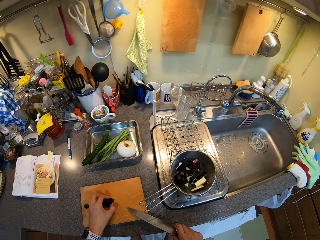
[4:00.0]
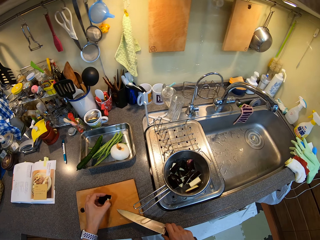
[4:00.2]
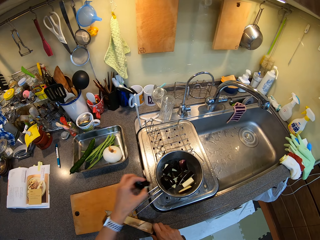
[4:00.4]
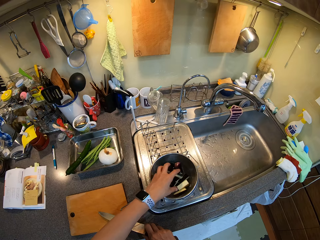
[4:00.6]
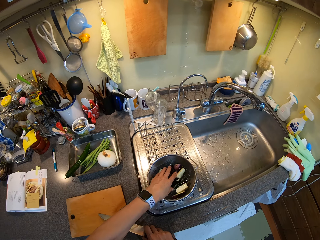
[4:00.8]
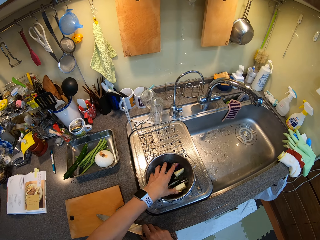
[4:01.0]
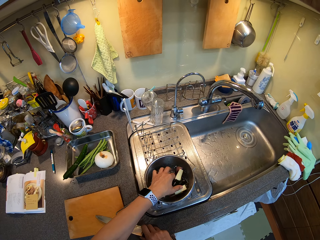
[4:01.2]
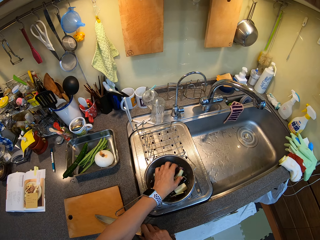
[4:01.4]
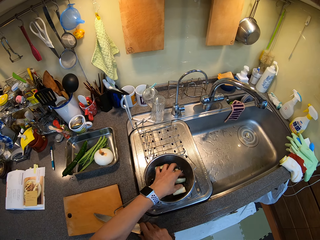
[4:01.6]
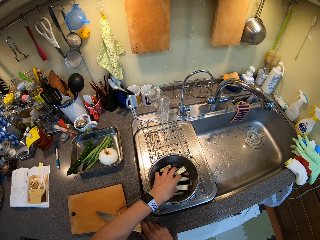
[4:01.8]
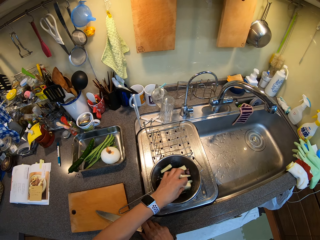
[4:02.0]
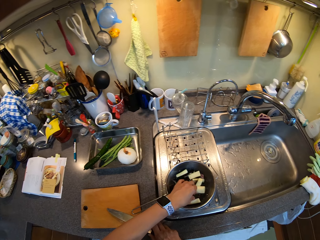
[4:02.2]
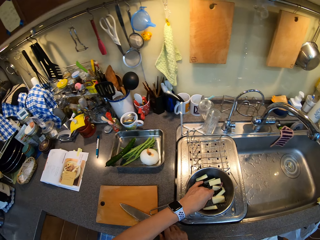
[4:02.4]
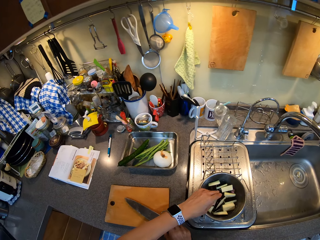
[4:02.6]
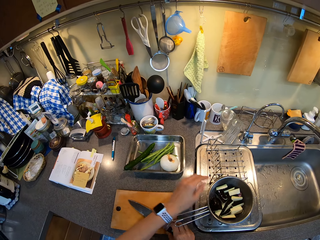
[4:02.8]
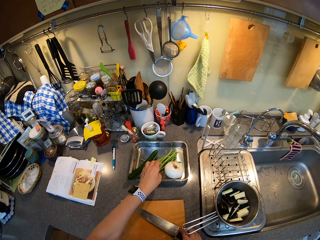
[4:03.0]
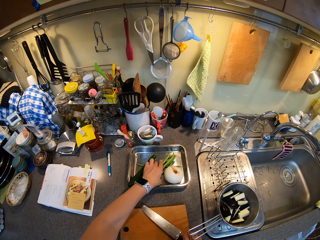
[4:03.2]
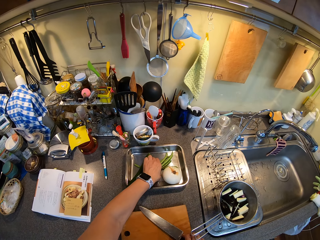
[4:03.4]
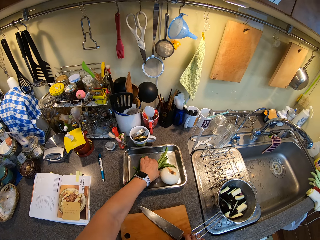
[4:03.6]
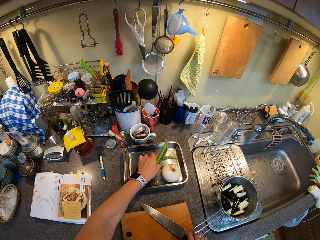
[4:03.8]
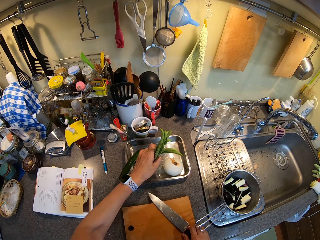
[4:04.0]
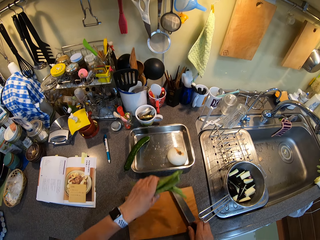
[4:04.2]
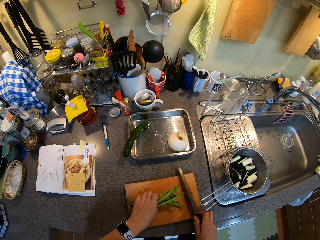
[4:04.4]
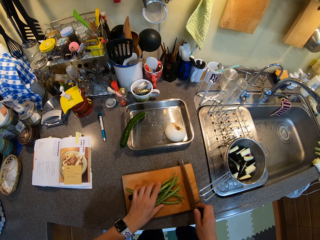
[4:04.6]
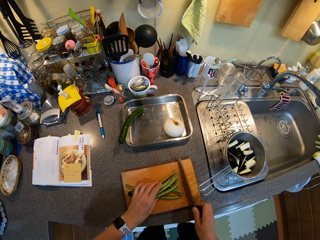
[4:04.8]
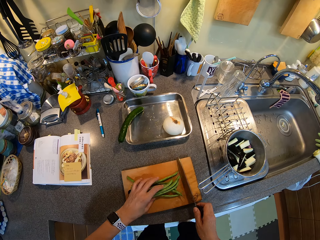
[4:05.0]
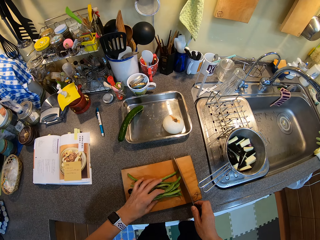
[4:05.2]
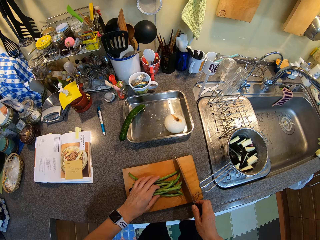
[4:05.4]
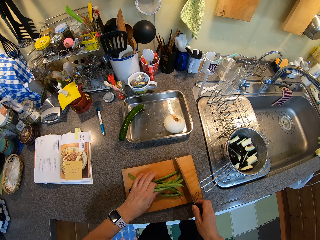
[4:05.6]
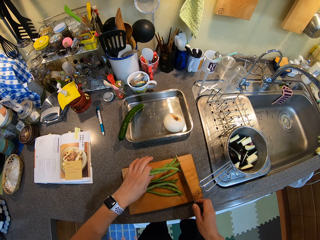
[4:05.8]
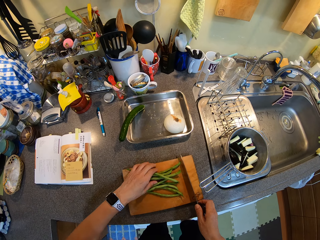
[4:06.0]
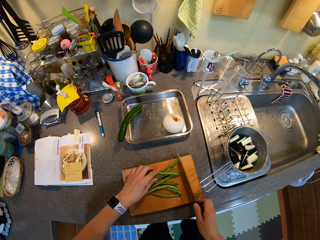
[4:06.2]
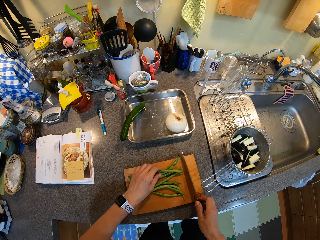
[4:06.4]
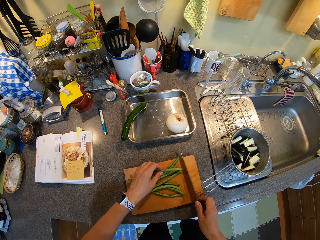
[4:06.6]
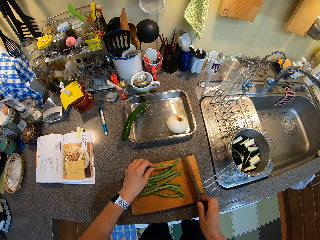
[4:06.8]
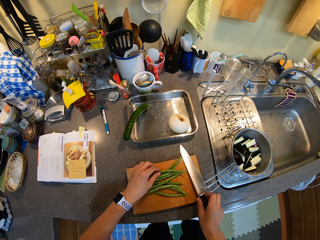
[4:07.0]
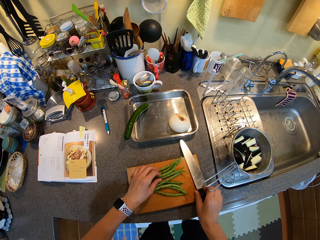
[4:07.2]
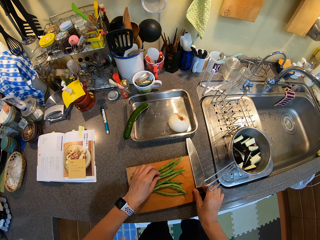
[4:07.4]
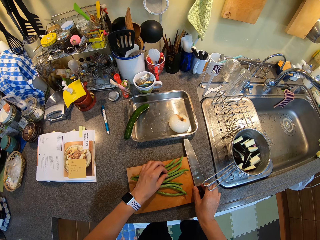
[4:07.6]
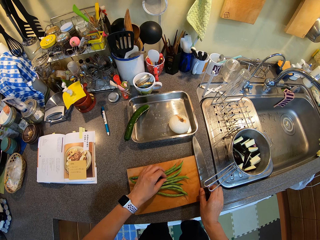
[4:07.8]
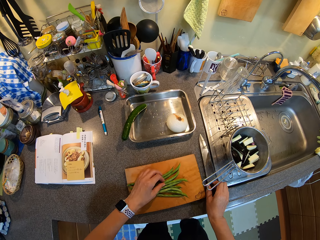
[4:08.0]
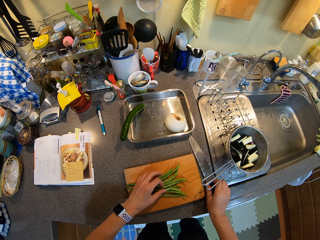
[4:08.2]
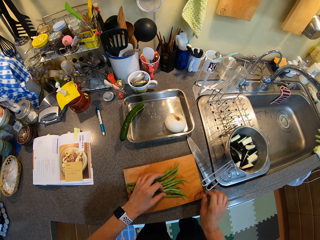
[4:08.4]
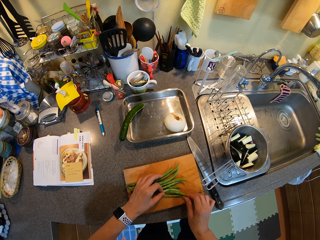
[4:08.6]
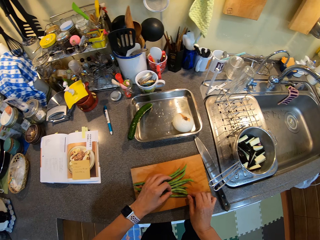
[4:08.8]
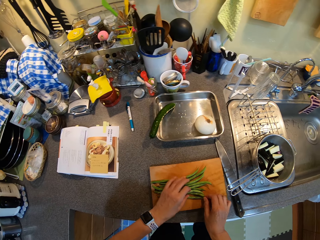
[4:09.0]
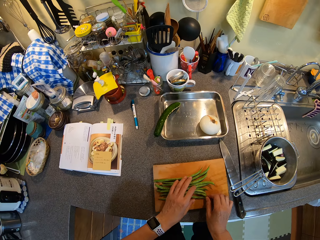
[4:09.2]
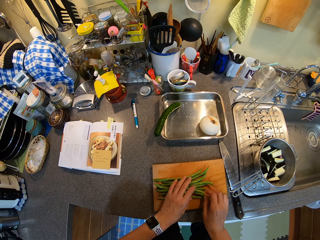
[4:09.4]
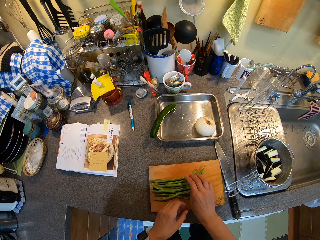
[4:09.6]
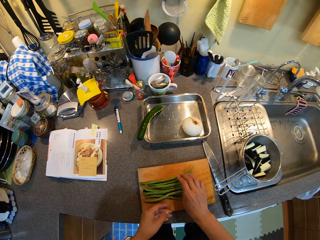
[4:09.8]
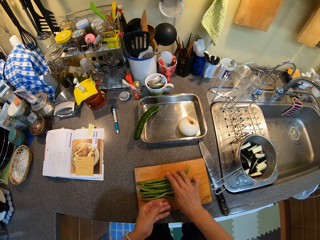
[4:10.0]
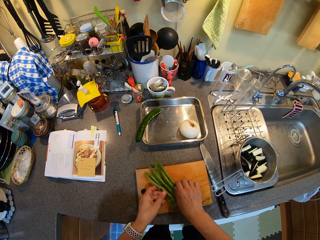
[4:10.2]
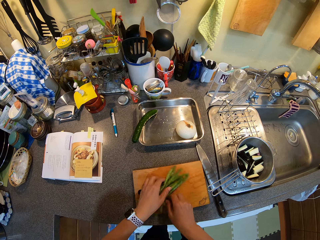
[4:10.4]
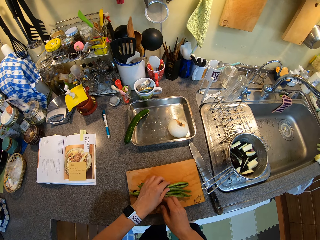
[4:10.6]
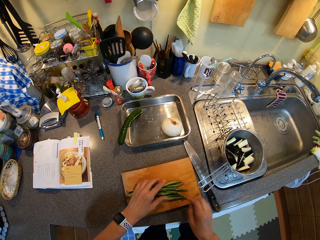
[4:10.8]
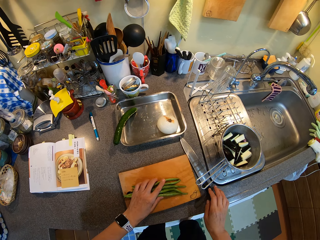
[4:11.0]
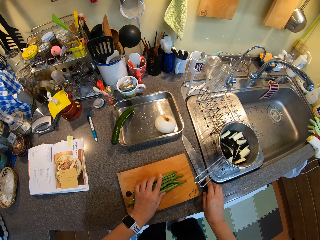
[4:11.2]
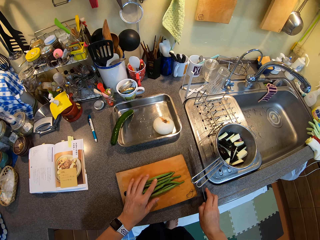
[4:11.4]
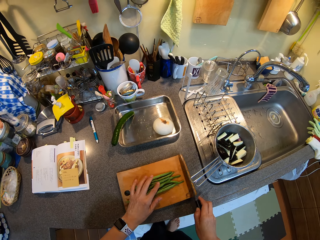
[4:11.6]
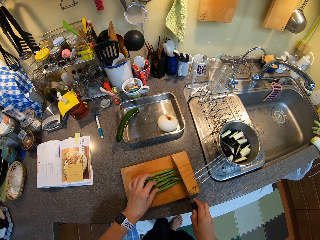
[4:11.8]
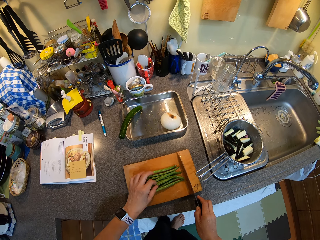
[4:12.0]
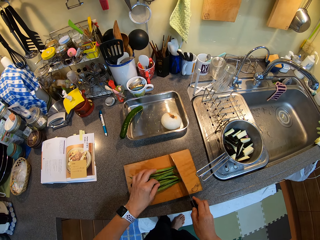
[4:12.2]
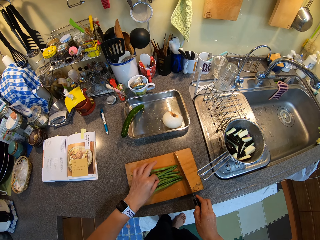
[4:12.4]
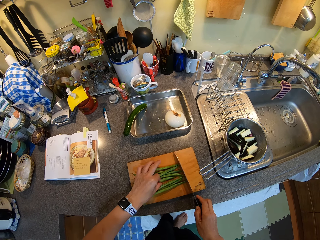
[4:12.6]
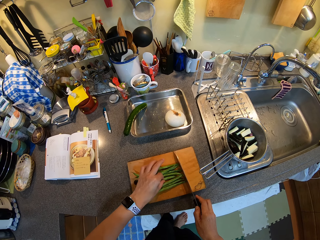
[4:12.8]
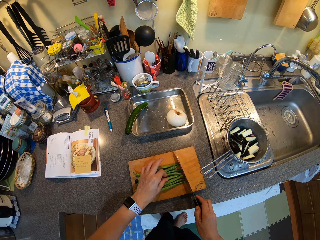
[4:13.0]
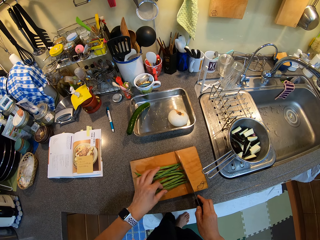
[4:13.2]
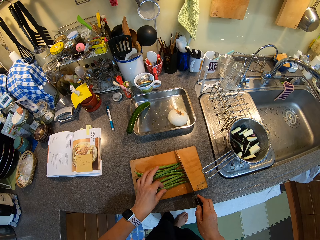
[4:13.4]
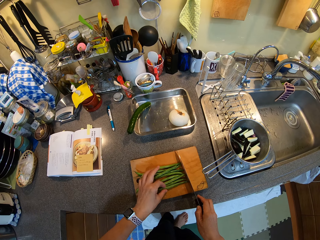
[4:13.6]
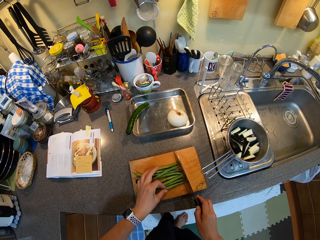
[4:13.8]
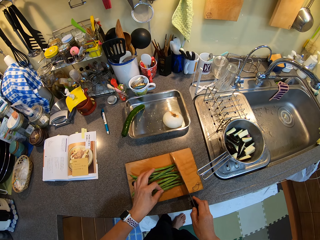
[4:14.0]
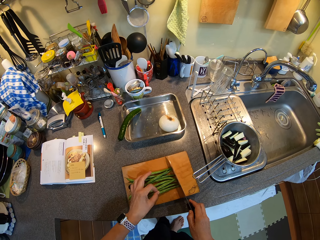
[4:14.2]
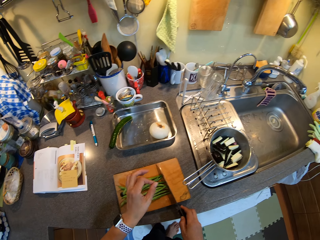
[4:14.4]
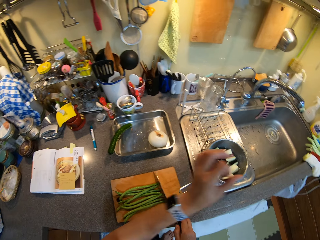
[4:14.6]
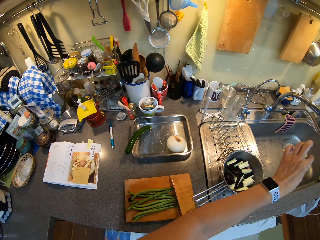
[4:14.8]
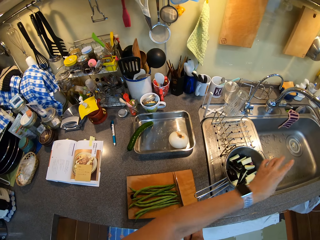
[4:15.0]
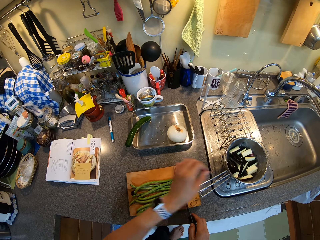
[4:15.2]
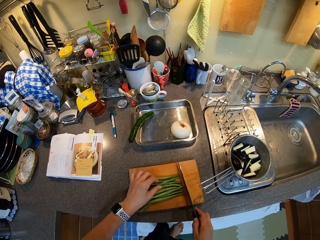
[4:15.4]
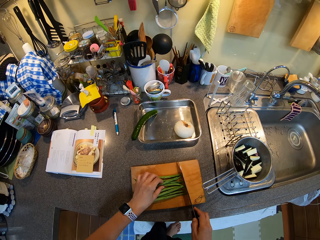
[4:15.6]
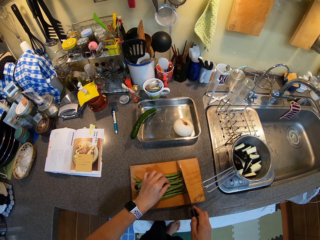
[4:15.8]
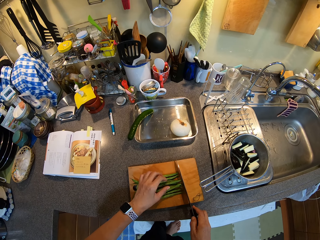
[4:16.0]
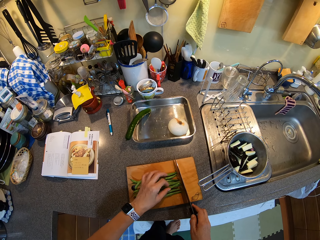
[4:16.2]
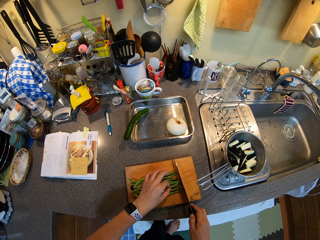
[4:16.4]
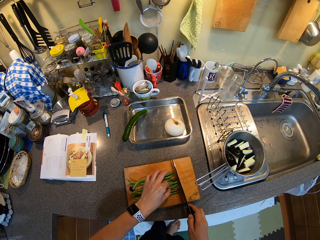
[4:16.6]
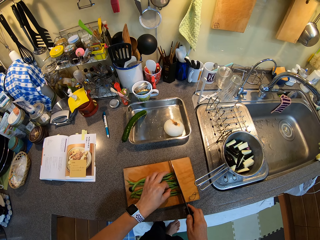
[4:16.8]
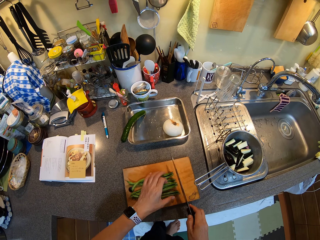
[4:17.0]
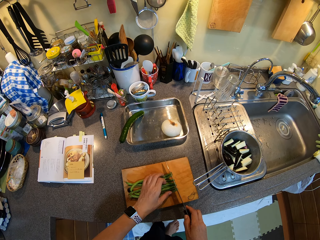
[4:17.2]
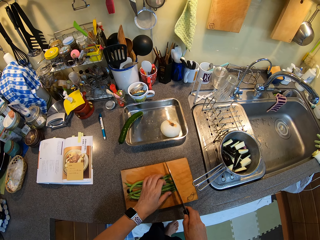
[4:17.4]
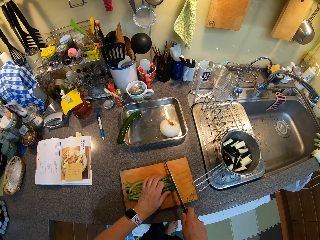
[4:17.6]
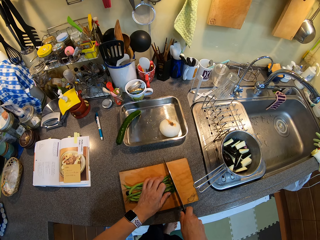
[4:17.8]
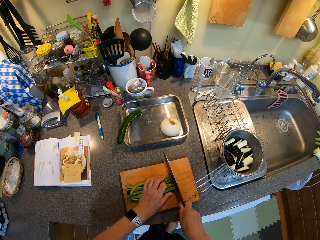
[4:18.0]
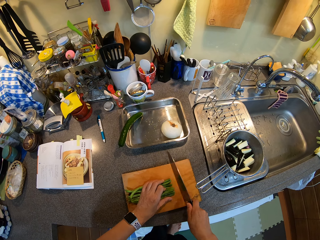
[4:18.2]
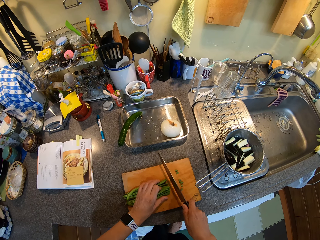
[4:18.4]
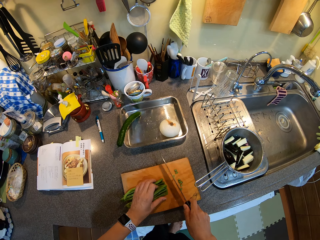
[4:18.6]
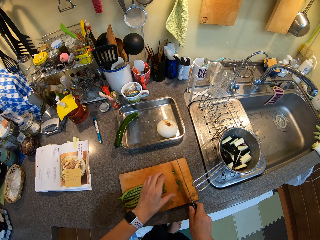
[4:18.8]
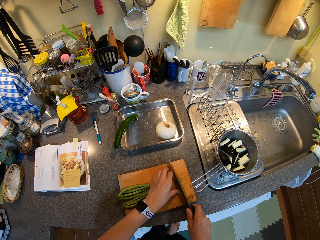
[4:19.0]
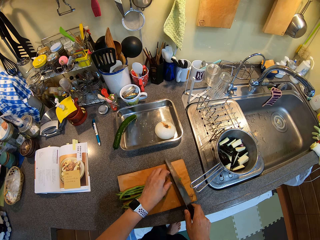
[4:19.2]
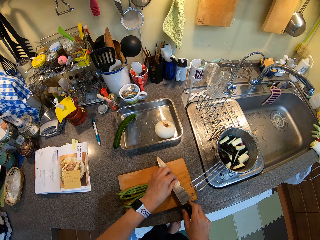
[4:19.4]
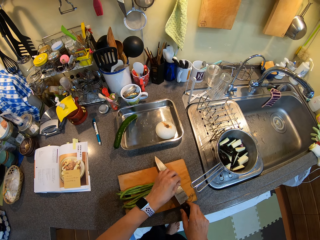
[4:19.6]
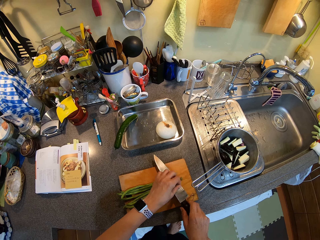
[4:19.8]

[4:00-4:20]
The camera wearer picks the eggplant or cucumber pieces and puts the eggplant pieces in the cooking pot. They mix the eggplant pieces. They wash the cucumber. They pick the french beans from the tray, place the french beans on the chopping board, and align the french beans. They place the knife on the countertop. They align the french beans and turn the french beans. They pick the knife and align the french beans. They pick some dirt and throw the dirt. They align the french beans. They cut the french beans' edges and remove french beans in the knife.

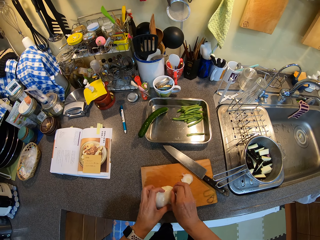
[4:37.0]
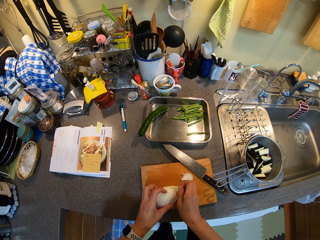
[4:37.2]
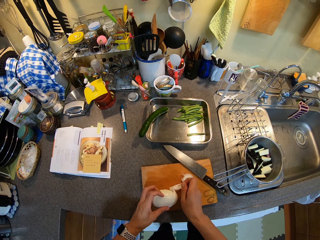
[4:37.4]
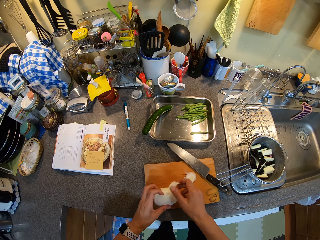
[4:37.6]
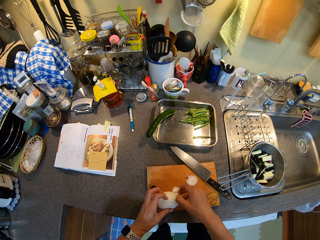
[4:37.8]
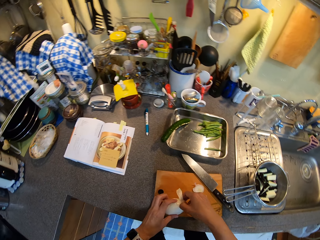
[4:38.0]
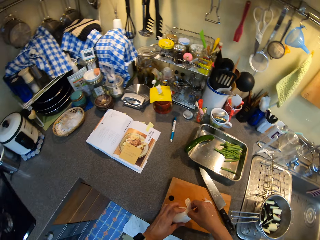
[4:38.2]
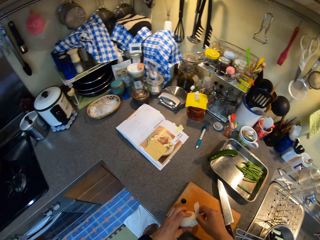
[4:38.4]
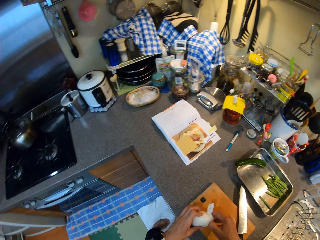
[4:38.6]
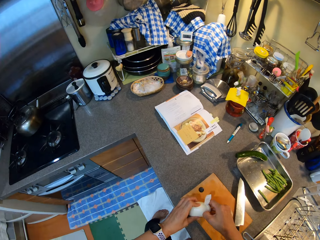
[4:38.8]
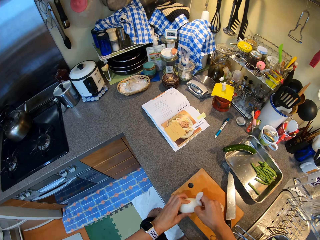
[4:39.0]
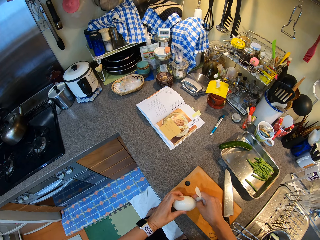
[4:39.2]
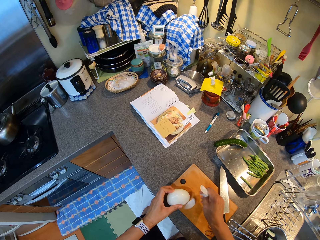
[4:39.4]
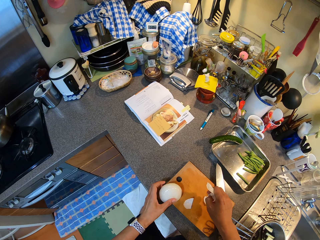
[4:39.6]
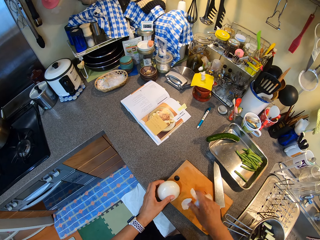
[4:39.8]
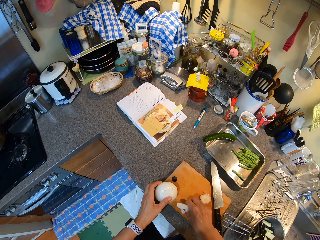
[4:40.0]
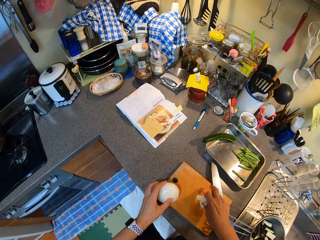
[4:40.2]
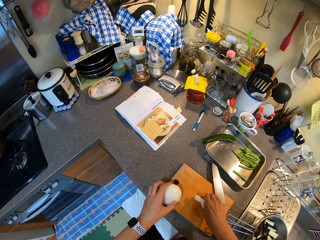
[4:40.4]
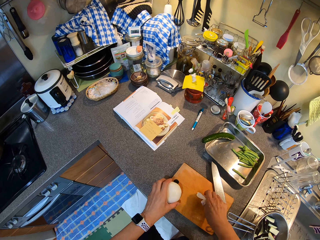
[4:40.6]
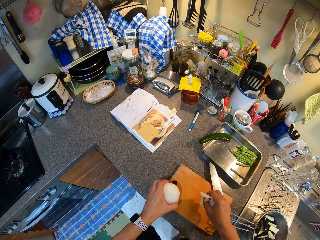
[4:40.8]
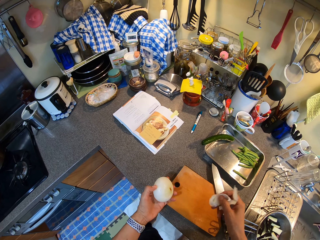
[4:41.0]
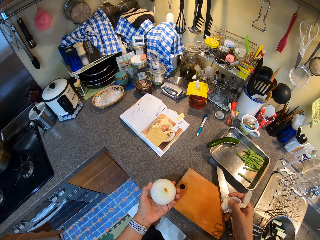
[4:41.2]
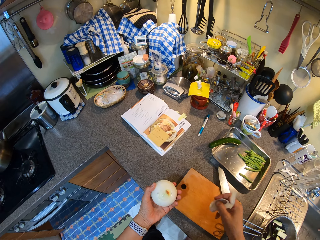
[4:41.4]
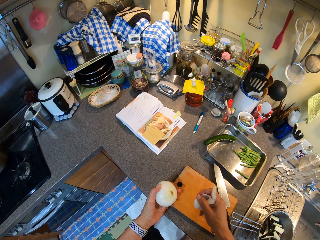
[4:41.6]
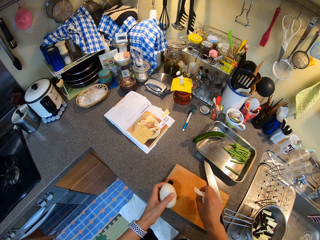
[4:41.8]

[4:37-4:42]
The camera wearer peels the onion. They look to the other side. They pick an onion peel. They peel the onion. They pick the onion edge and stare at the onion.
